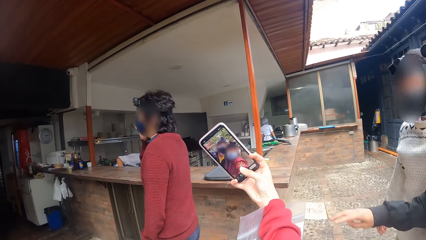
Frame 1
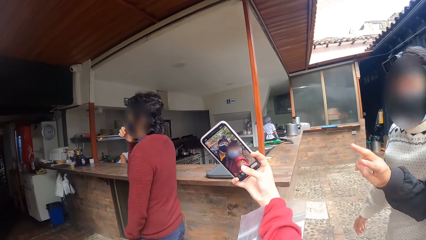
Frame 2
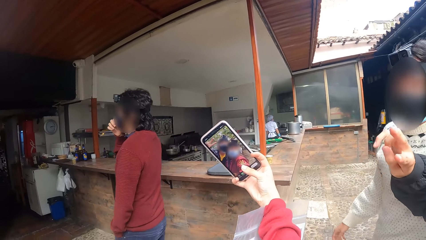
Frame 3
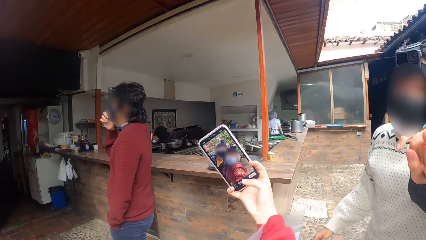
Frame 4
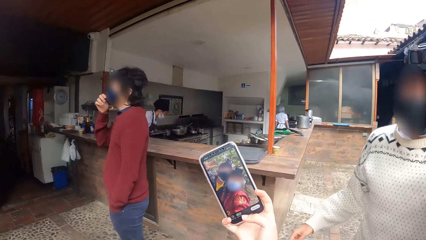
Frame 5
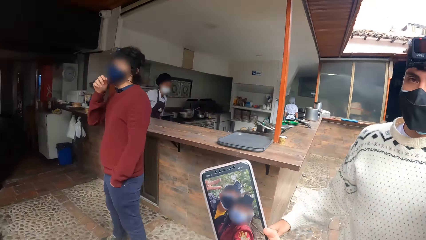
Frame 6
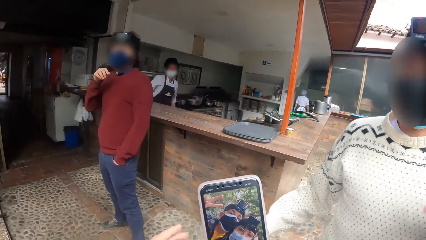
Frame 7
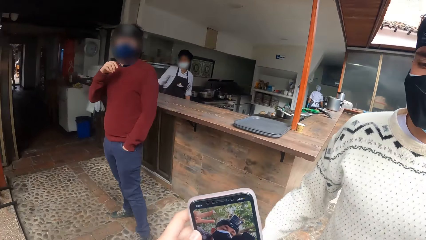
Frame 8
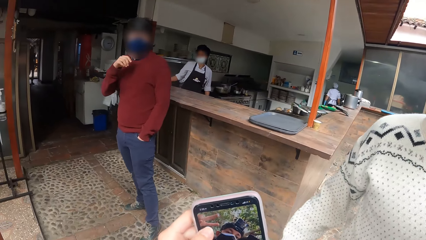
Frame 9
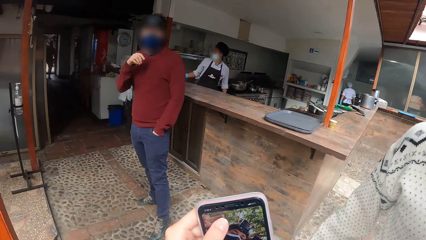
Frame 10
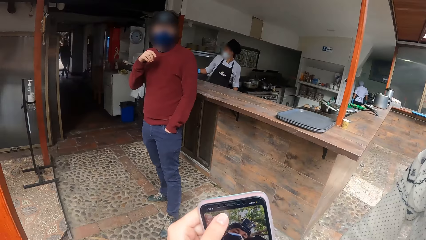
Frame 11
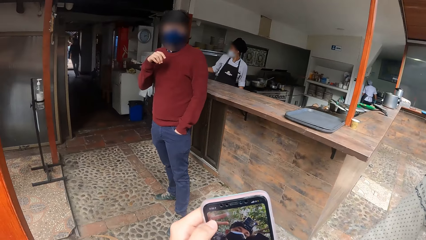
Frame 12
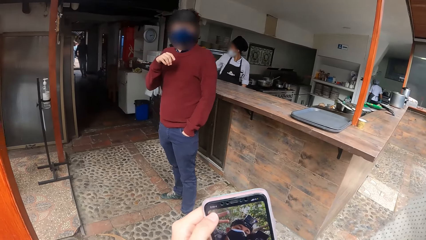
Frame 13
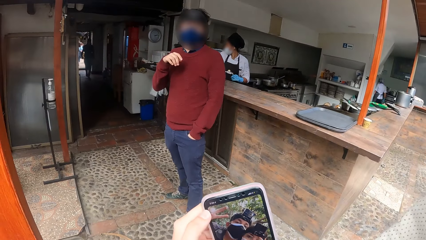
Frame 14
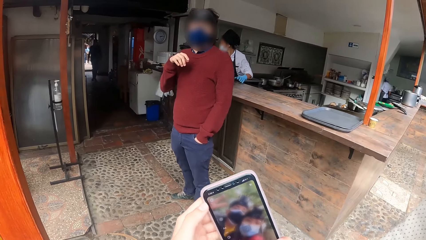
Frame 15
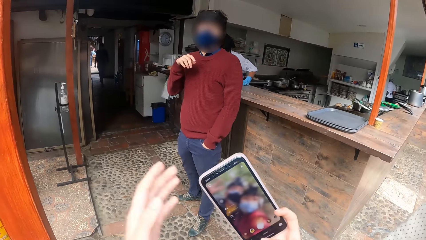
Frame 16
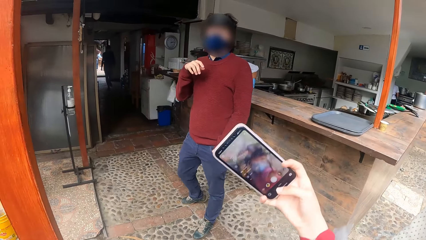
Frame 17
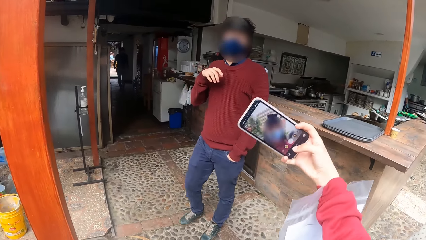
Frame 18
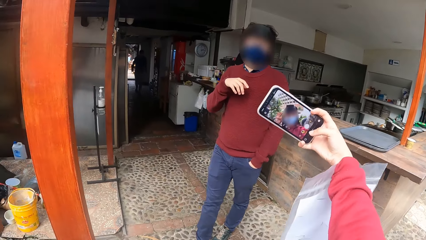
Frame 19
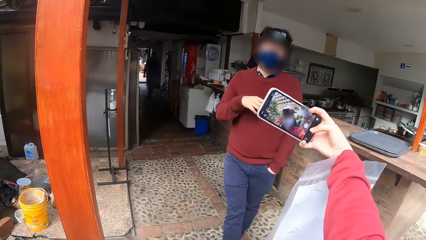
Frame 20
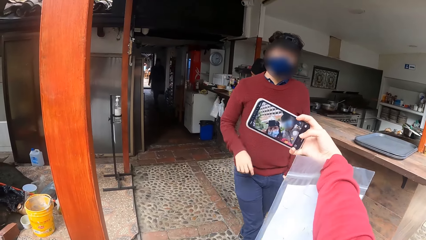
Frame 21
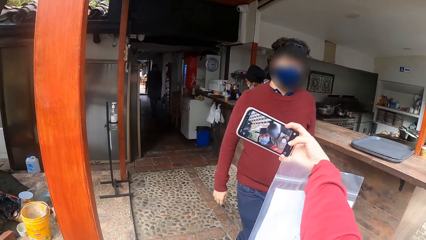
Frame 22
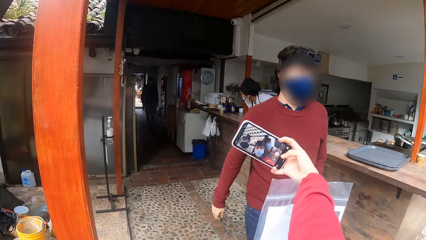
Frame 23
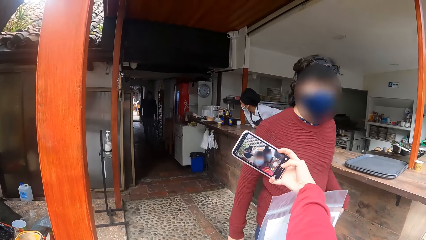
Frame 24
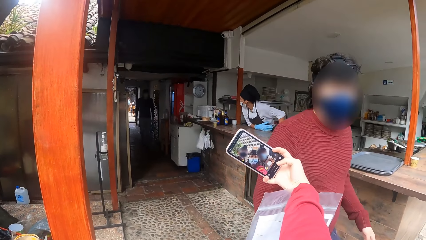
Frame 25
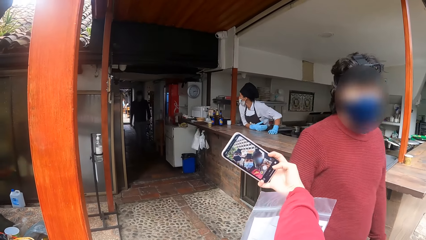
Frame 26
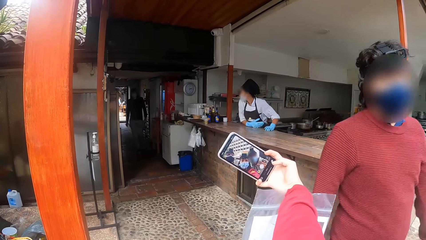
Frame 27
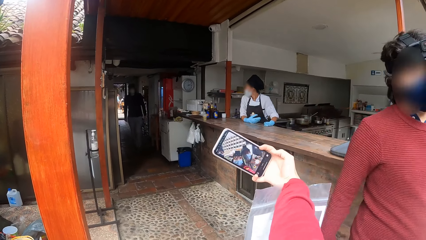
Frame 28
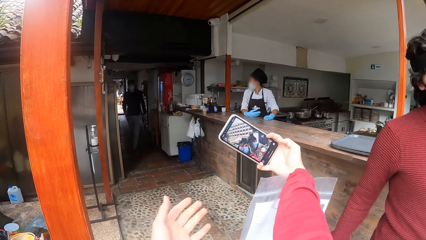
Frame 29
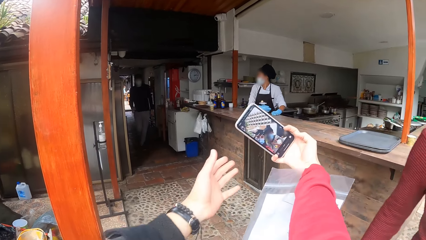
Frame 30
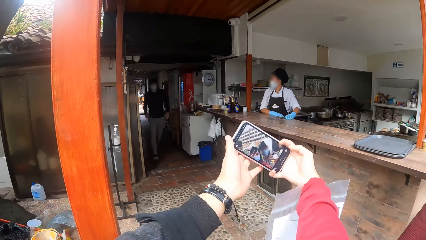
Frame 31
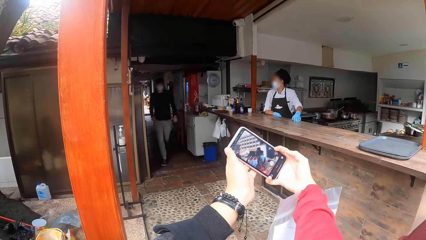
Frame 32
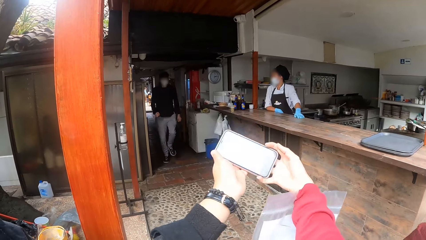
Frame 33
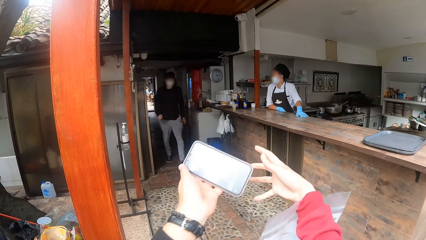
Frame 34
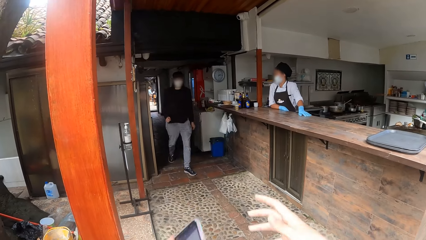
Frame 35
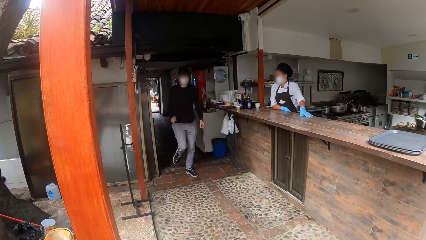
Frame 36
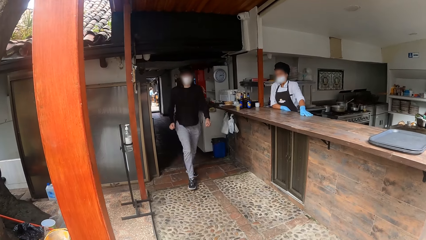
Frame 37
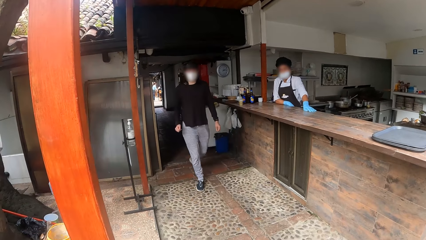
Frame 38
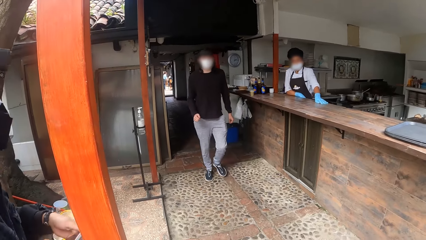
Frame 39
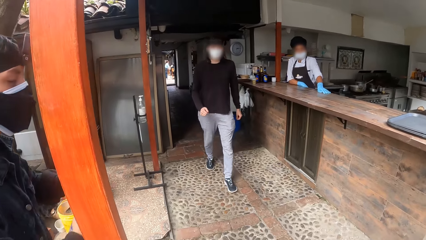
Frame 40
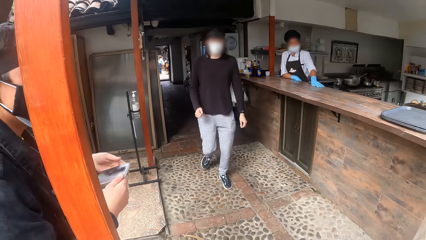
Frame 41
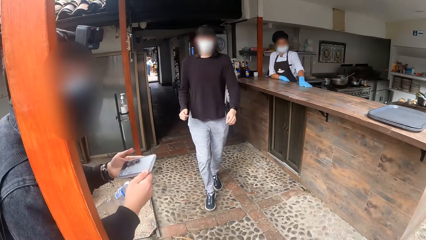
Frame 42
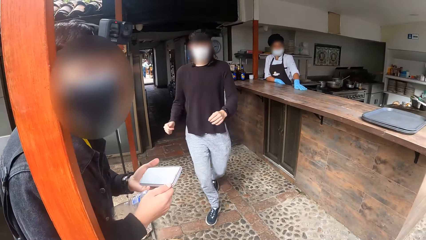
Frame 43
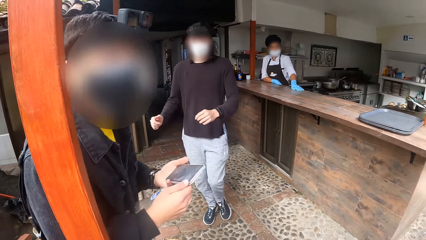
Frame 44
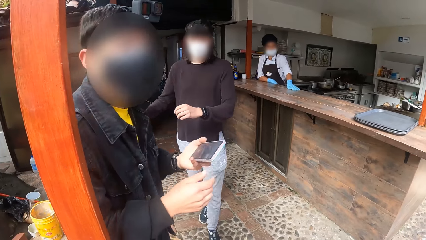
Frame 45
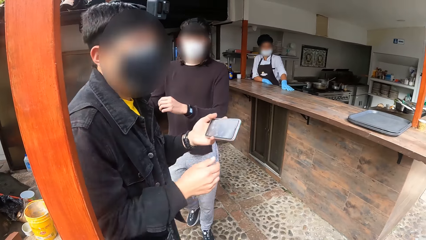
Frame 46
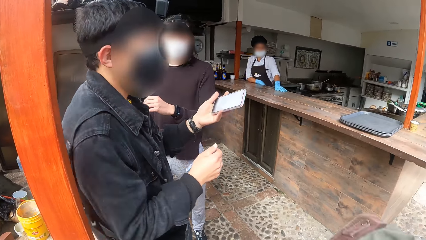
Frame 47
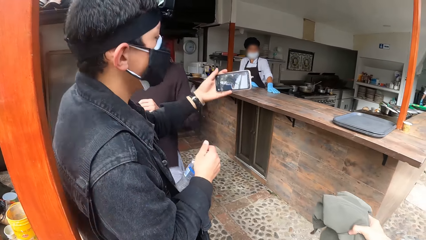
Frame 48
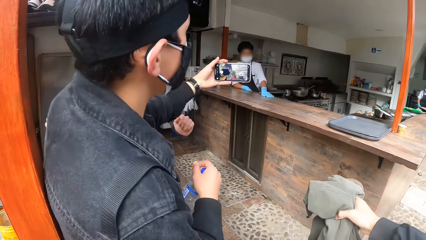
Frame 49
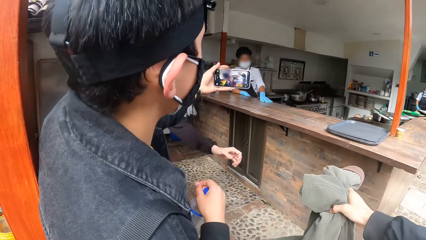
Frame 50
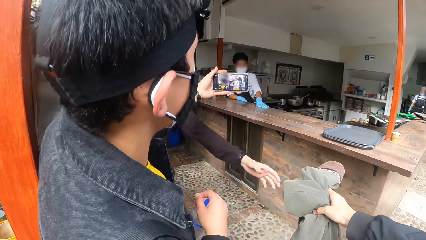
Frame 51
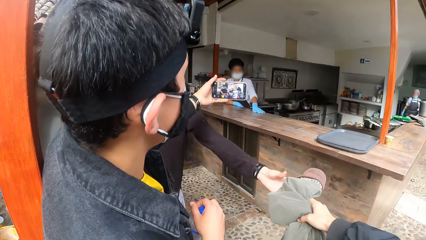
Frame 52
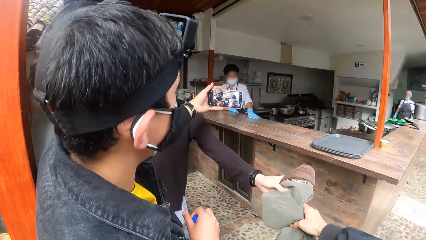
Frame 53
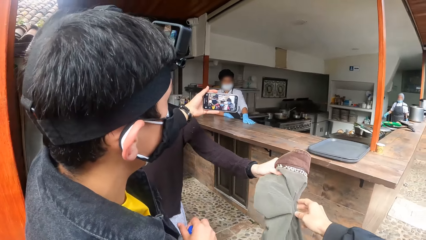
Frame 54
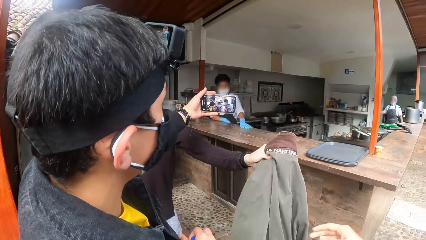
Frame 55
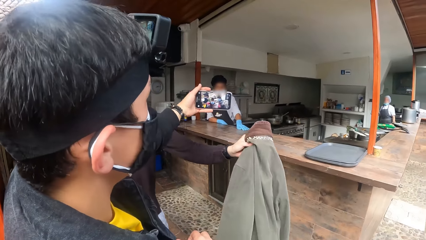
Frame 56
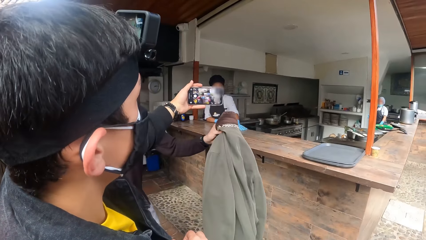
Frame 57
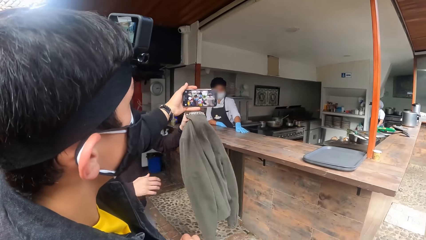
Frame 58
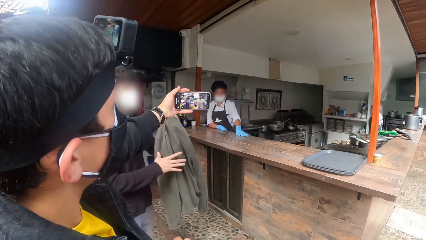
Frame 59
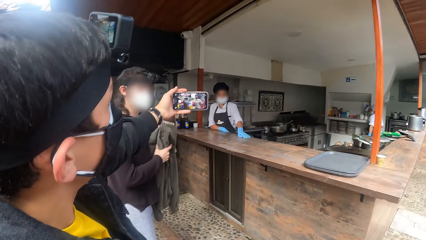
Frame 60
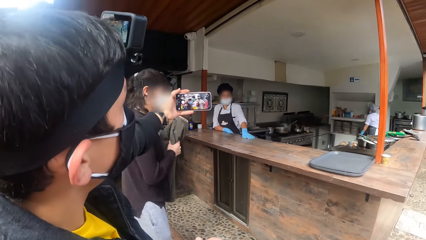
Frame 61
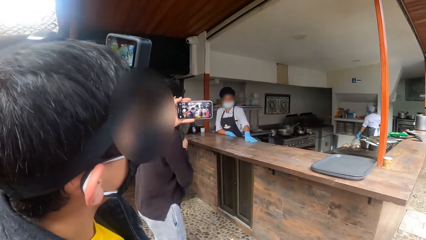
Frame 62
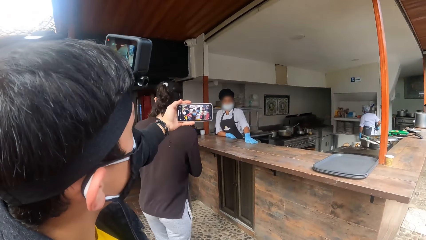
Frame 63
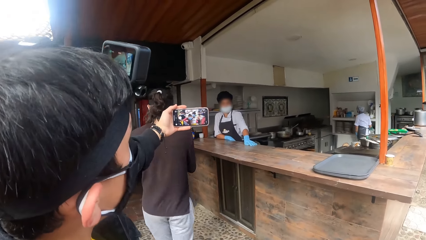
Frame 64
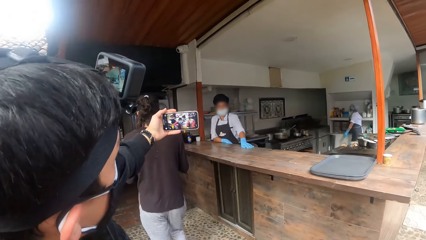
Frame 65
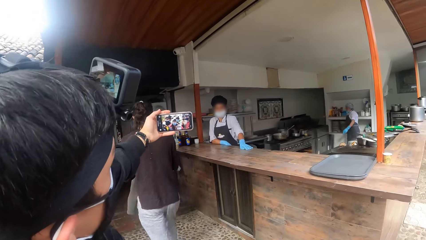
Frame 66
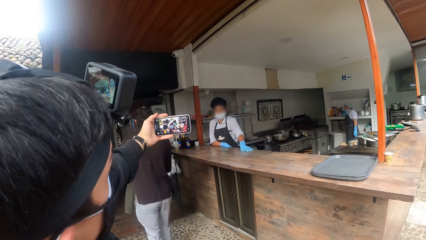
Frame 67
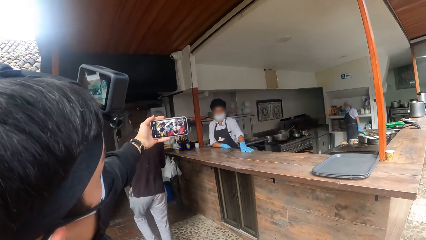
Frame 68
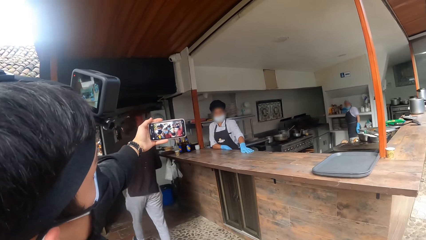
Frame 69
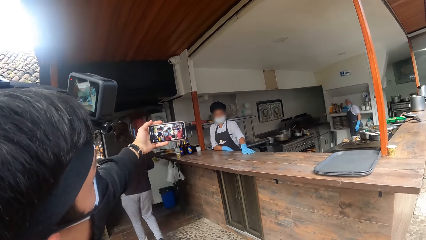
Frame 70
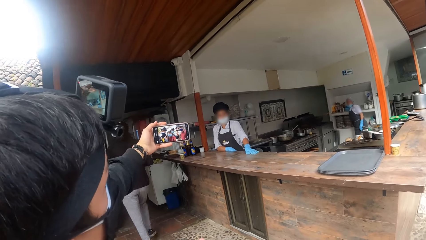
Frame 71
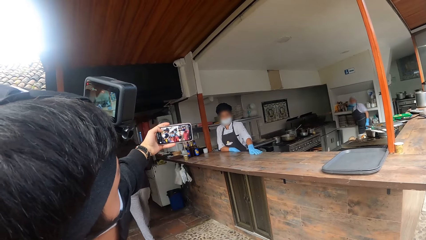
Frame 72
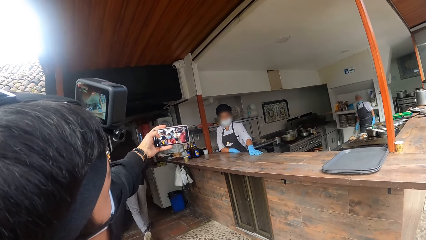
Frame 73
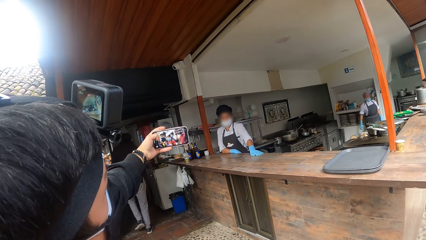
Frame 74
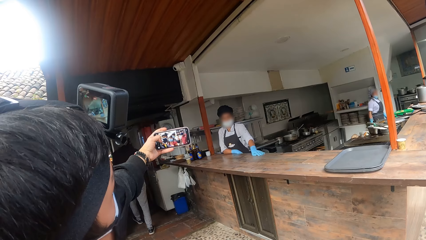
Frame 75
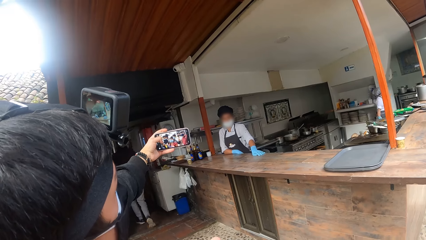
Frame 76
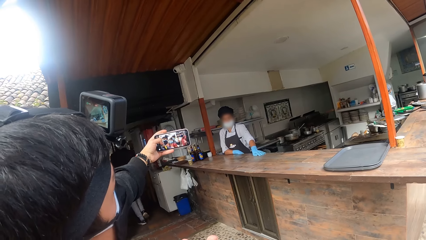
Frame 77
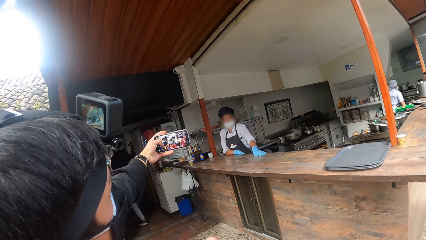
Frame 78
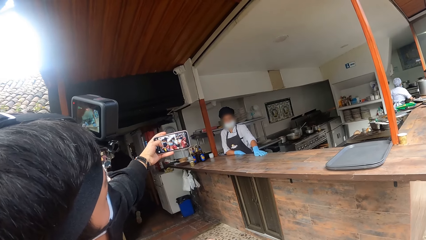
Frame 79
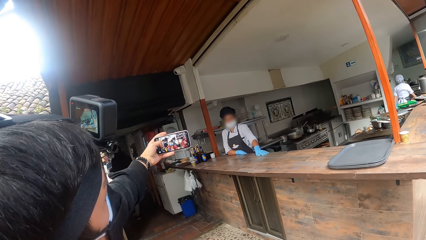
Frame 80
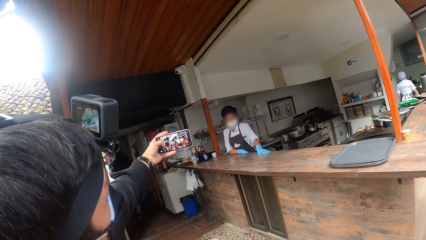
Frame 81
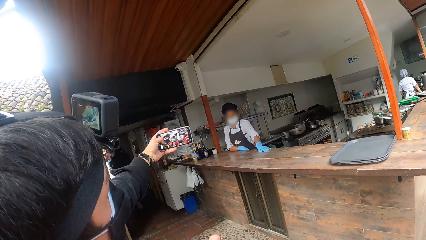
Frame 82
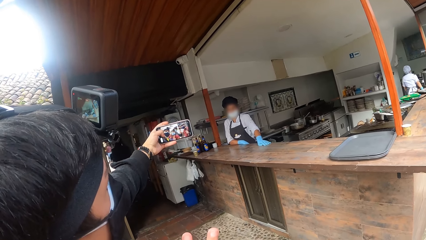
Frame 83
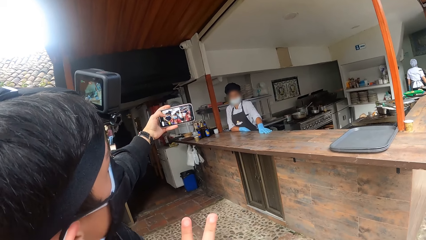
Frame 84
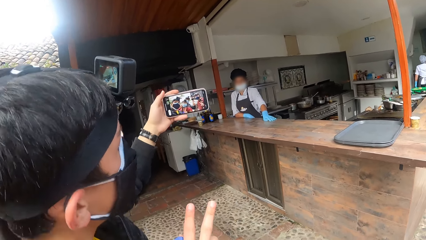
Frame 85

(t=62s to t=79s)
The man raises two fingers on his right hand. Another man walks towards the camera wearer. The camera wearer operates the phone with both hands. She takes photos with the phone. She operates the phone with her right hand. A third man walks towards the camera wearer. The first man collects the phone from the camera wearer's left hand. The first man adjusts the phone in his left hand with his right hand. He operates the phone with his left hand and takes photos with the phone.
